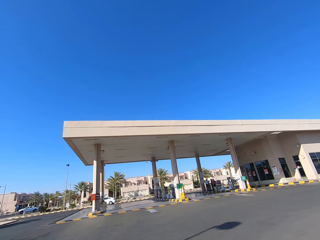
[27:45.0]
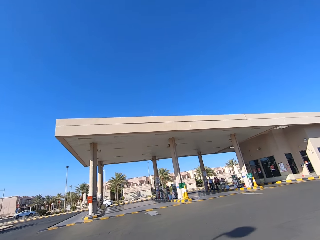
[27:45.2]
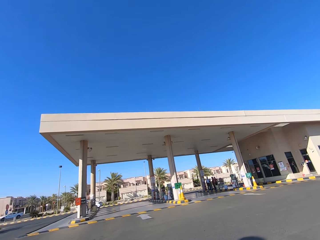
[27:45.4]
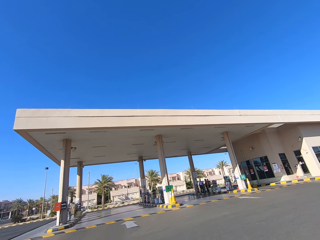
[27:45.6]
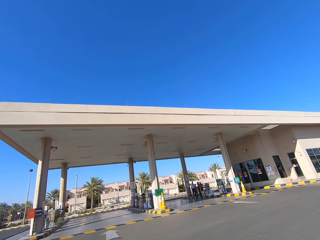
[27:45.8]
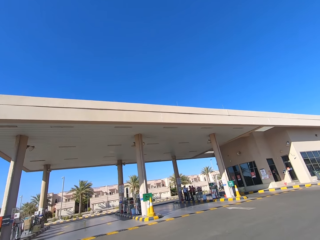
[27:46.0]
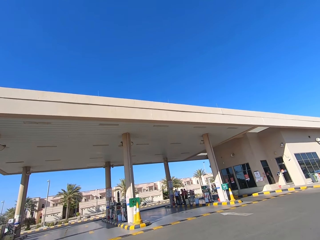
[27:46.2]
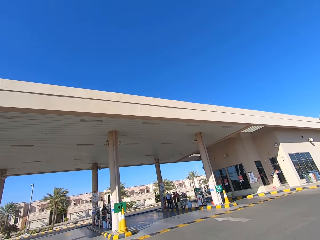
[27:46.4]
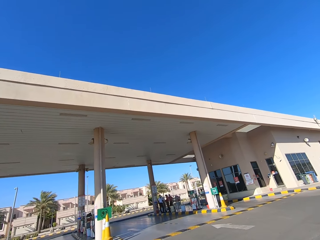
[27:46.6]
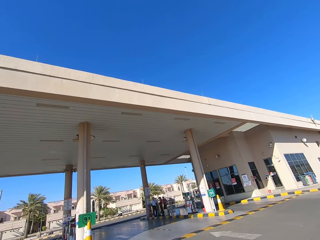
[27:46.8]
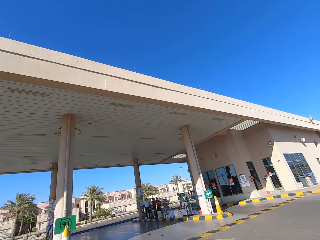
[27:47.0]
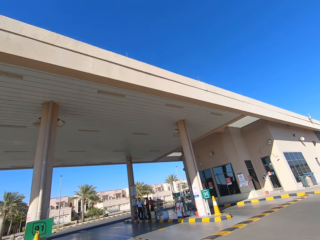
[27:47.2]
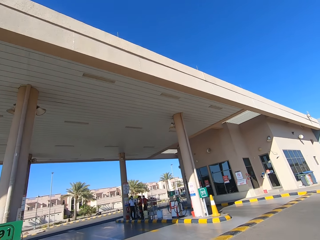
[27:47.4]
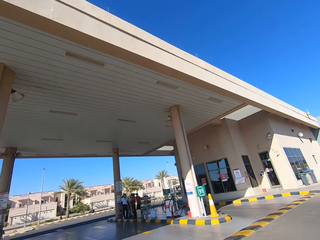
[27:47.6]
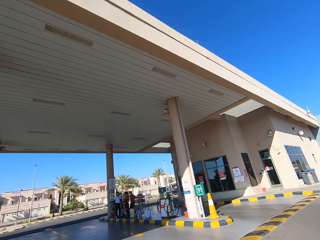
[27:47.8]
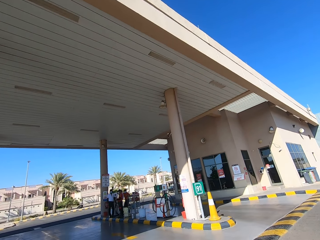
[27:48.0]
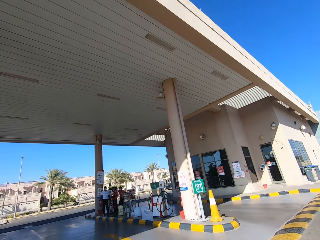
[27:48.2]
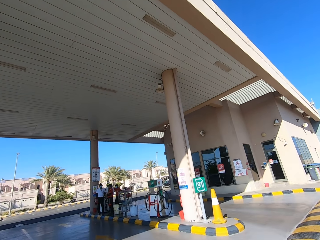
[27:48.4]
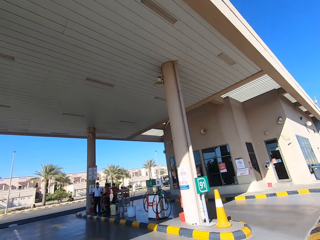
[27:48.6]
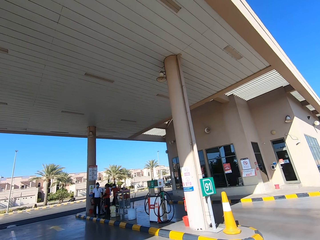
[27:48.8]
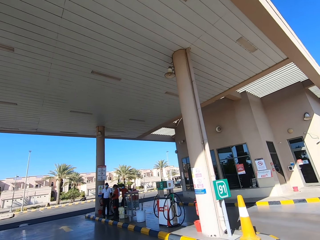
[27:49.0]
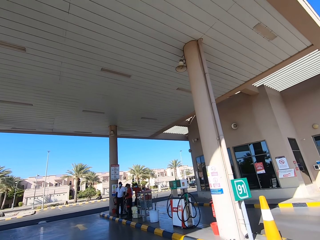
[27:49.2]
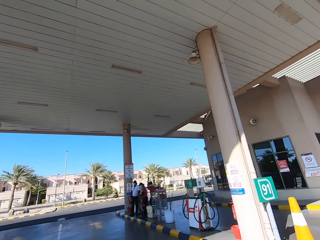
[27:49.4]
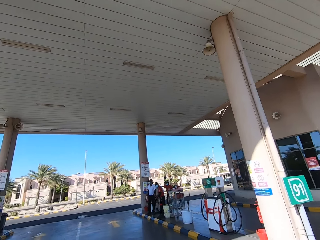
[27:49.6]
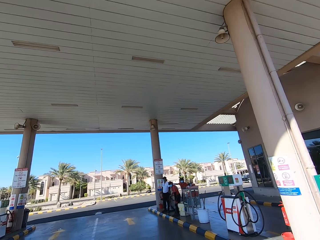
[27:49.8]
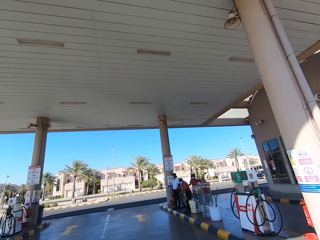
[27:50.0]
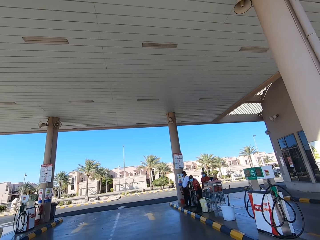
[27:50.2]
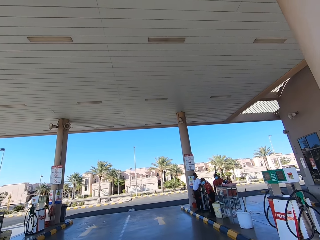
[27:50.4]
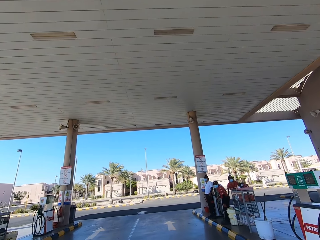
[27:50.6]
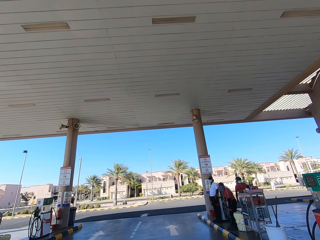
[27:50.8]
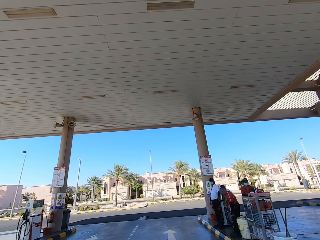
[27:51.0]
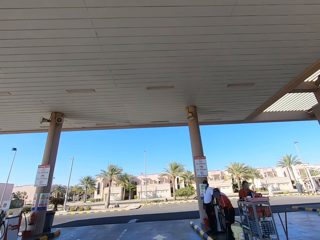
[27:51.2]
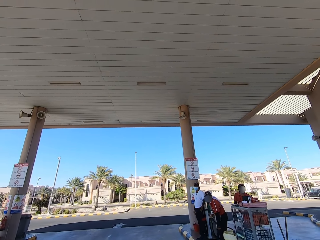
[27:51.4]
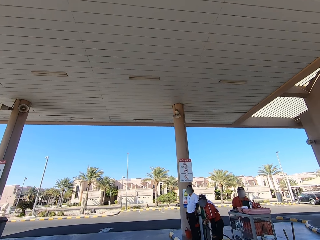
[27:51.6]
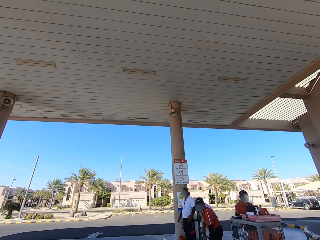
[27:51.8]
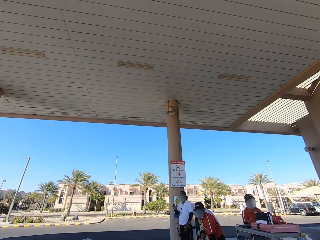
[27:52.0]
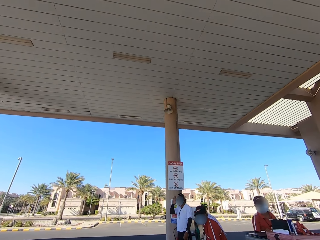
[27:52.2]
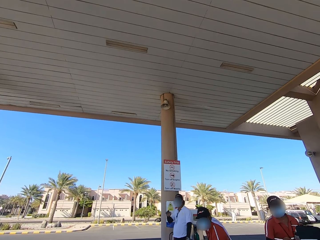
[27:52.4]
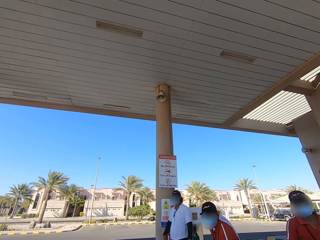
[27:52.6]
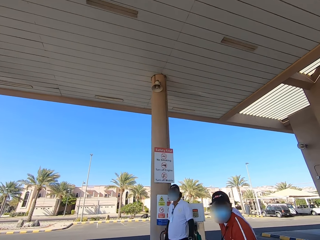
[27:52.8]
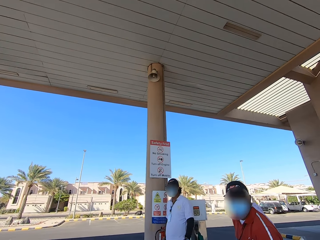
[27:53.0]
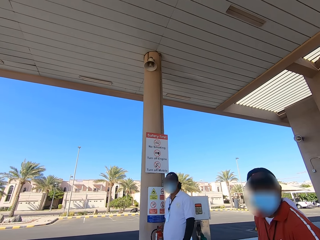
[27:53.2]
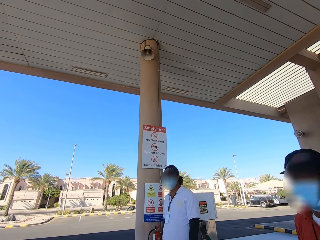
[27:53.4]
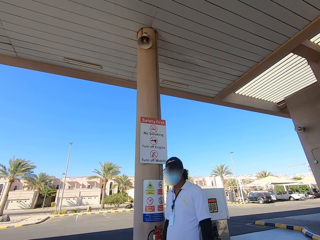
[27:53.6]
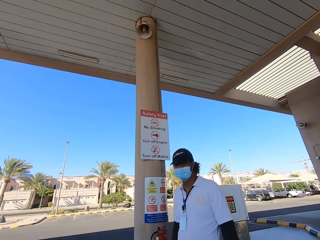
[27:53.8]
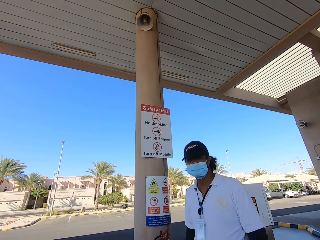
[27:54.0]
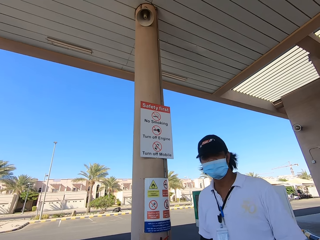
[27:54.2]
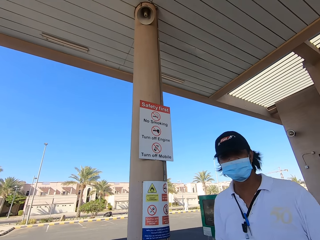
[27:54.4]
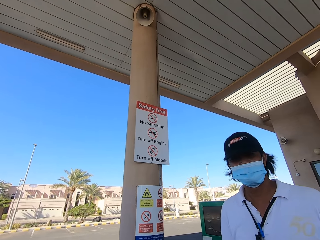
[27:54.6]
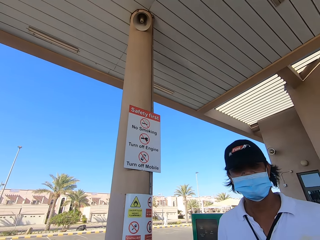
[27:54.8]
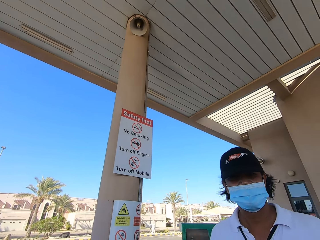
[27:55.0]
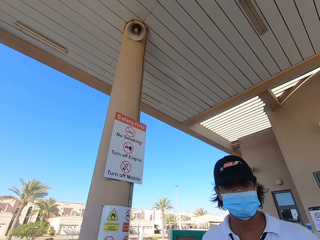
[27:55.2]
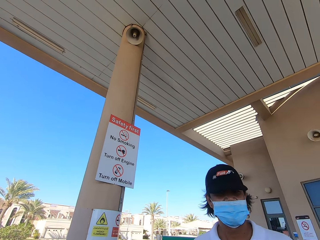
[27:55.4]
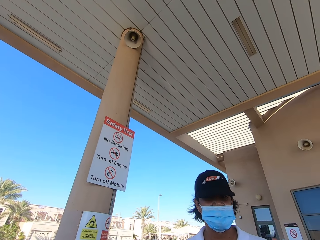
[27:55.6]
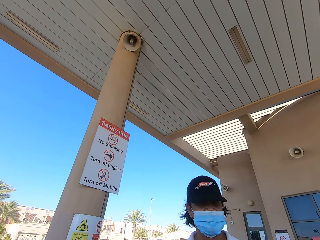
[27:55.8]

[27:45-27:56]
The camera wearer rides into a petrol station. A man salutes at the camera wearer.

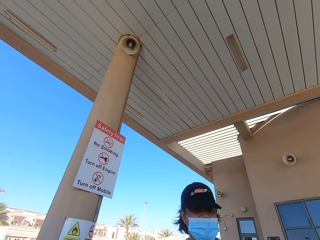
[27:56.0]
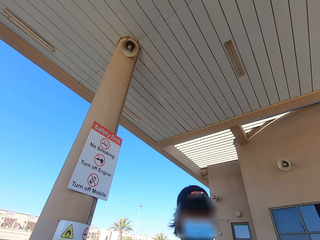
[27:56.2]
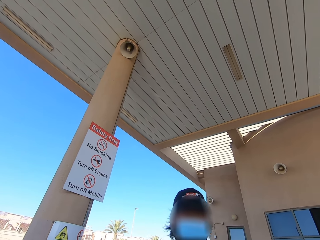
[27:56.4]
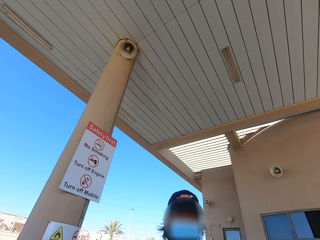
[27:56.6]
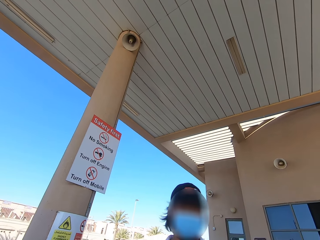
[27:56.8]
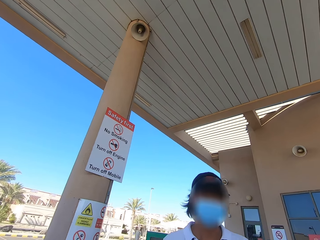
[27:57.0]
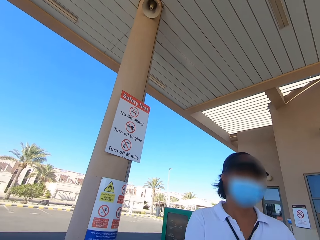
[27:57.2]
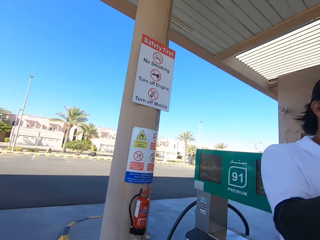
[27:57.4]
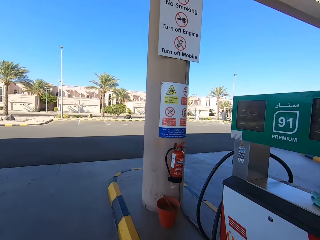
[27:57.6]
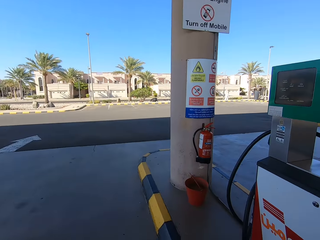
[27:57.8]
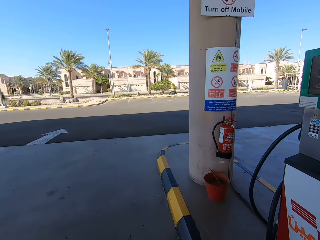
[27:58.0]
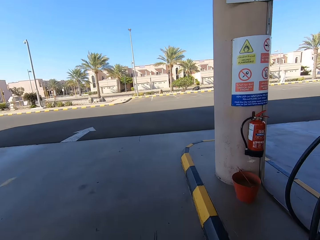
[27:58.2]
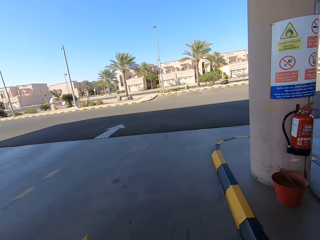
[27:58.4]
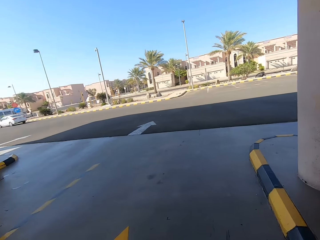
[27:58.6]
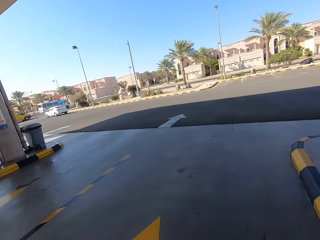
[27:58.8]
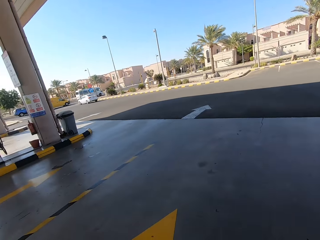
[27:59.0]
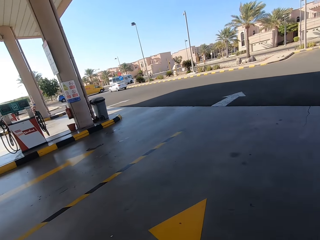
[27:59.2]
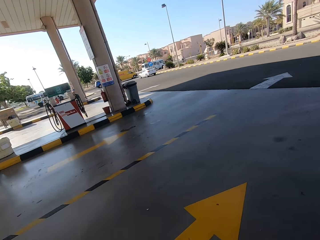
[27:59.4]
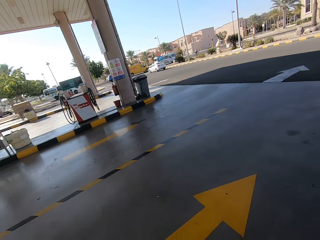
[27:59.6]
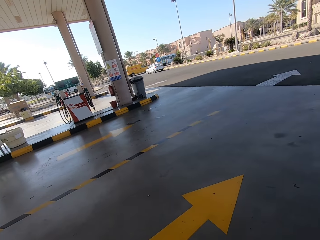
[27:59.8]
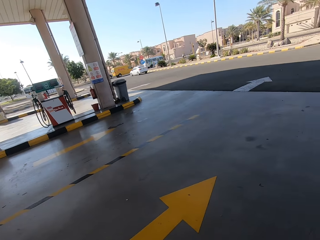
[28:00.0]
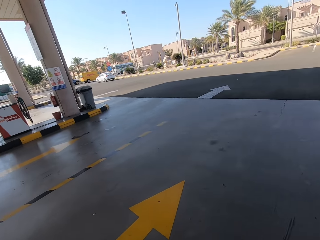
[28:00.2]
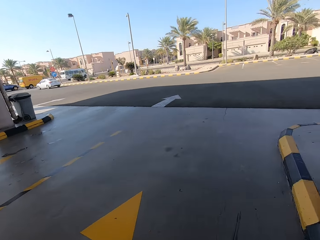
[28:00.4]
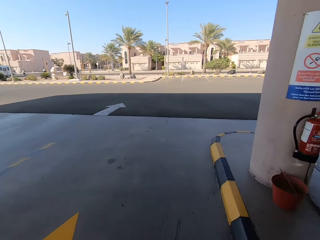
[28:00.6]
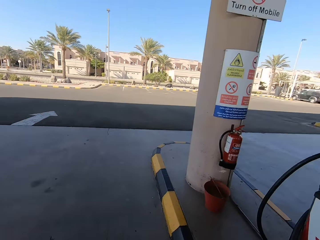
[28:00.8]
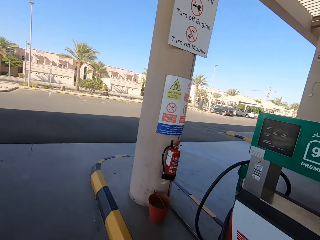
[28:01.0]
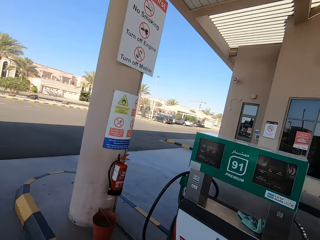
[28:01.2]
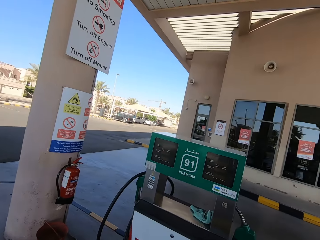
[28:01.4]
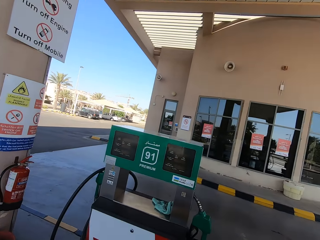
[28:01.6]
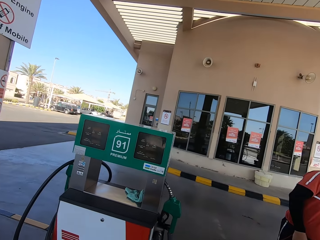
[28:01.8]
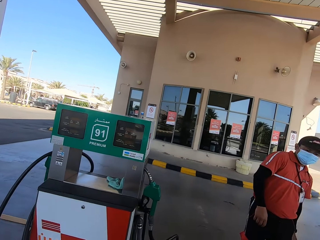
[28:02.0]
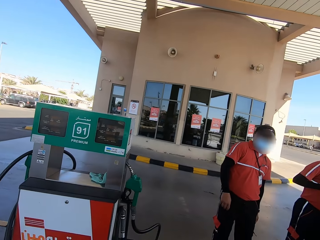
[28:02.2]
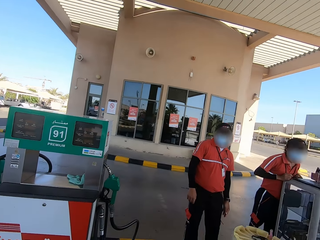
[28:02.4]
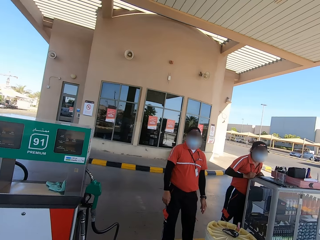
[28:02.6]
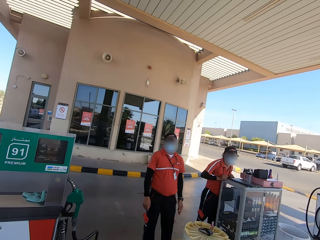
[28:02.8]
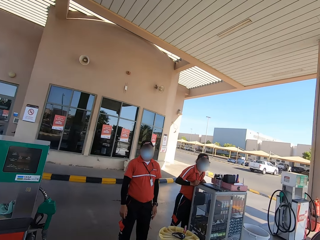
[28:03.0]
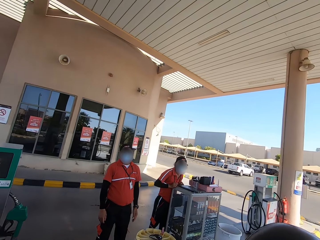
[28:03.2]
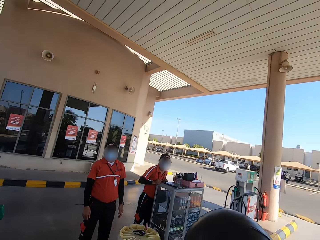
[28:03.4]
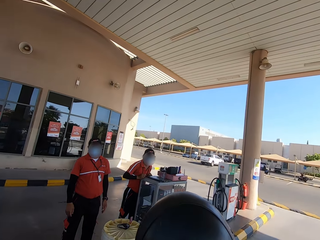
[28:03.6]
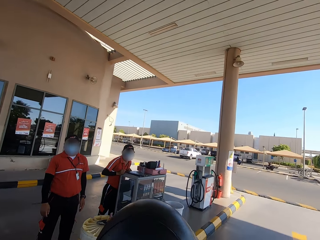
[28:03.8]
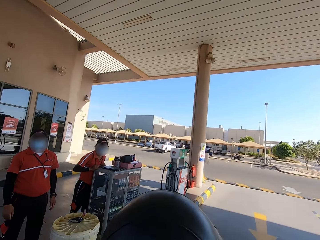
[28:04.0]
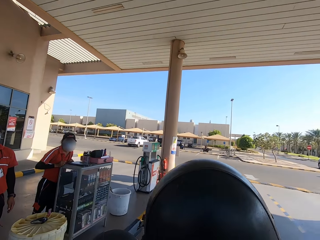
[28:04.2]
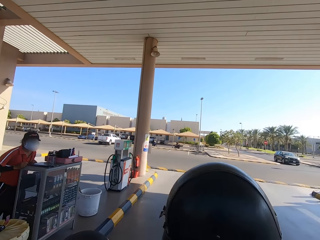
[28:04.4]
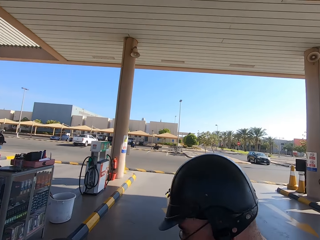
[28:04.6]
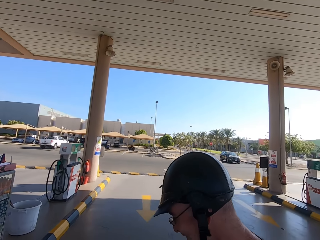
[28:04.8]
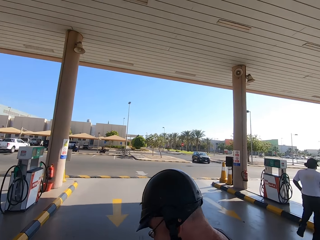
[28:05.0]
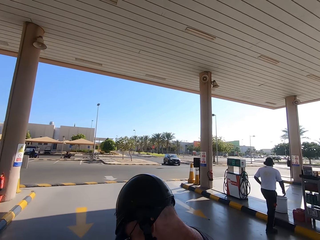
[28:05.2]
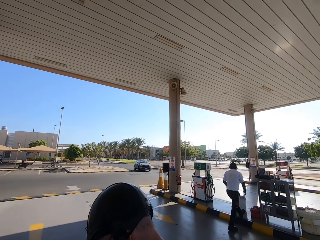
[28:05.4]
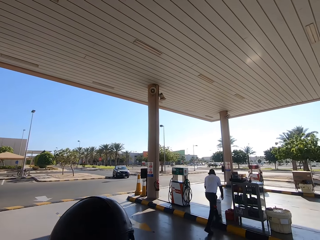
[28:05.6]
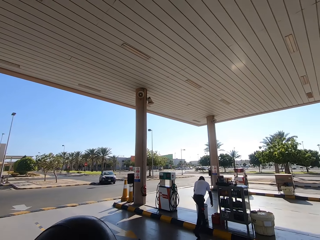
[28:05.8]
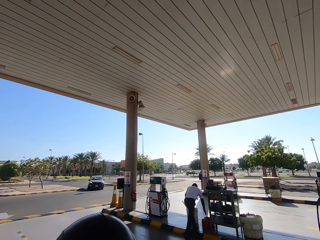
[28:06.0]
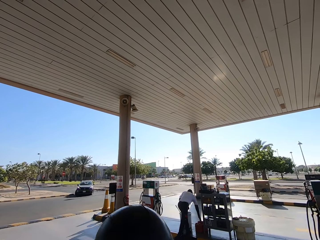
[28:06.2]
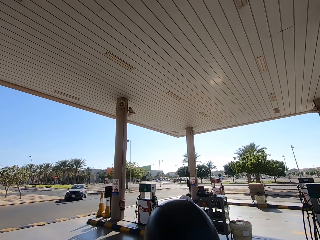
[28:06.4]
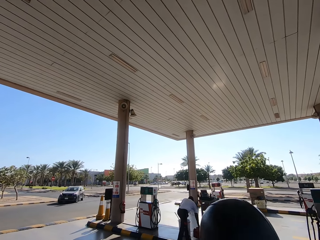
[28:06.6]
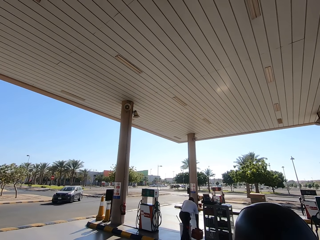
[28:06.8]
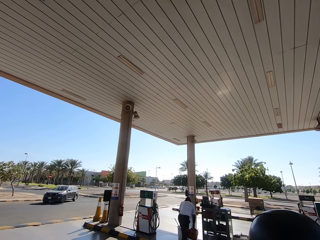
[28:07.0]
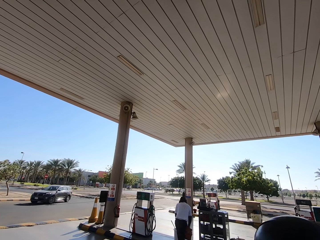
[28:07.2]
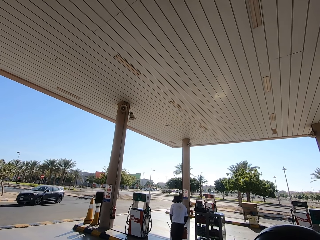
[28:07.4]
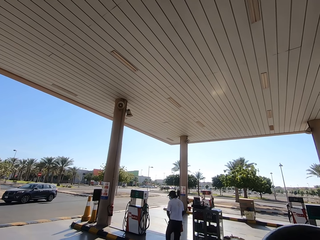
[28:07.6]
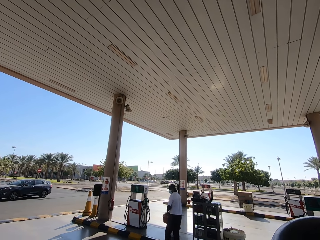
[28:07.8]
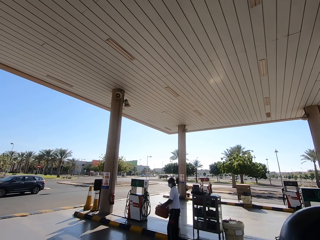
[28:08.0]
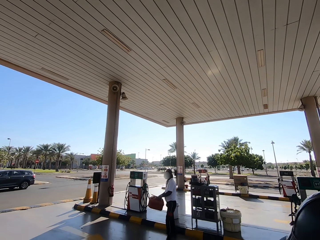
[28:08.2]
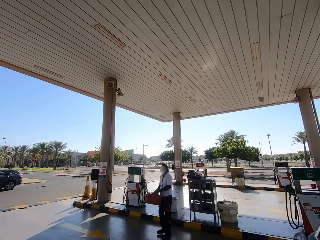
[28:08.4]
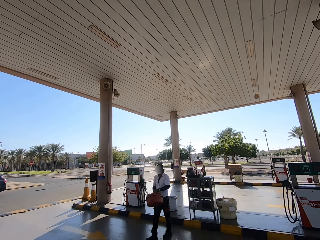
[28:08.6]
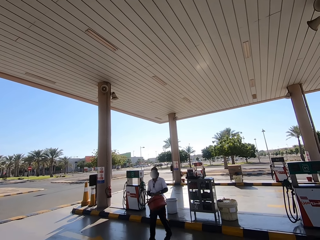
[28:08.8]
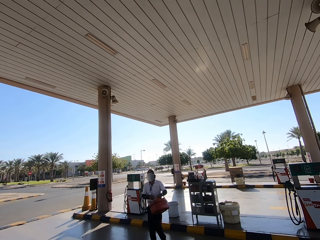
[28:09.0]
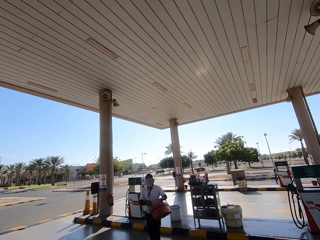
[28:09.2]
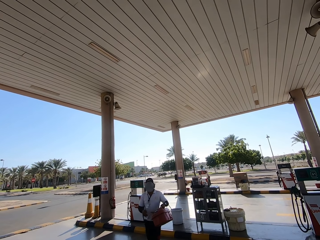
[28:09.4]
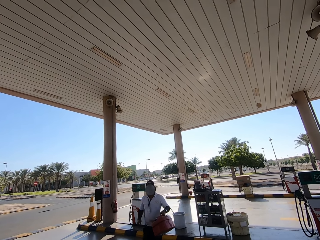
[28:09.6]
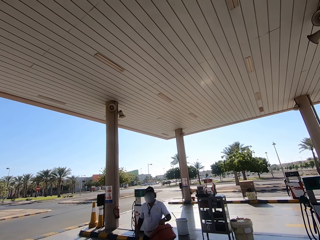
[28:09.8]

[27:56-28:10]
The camera wearer looks around the petrol station. A man picks up a jerry can with his right hand. The man walks towards the camera wearer.
